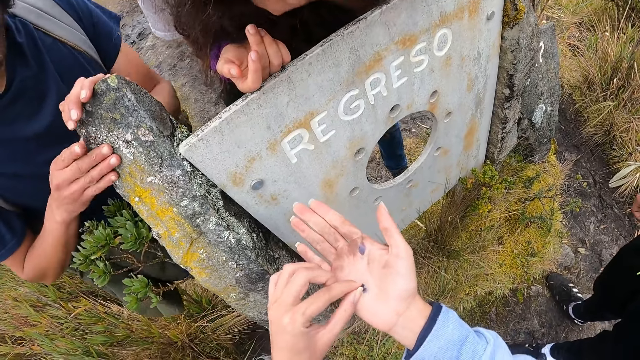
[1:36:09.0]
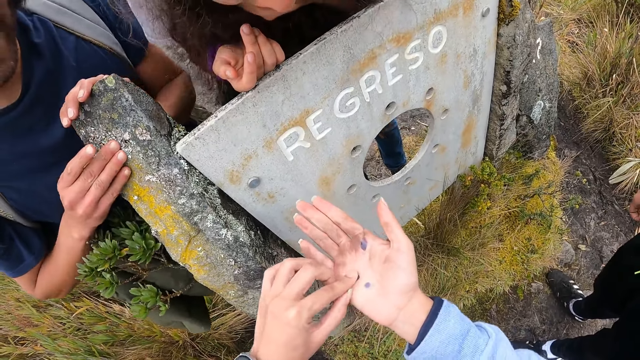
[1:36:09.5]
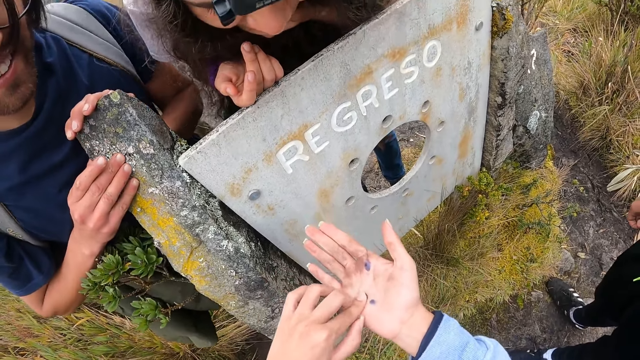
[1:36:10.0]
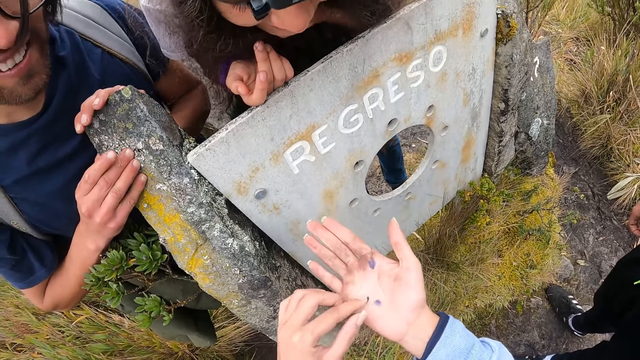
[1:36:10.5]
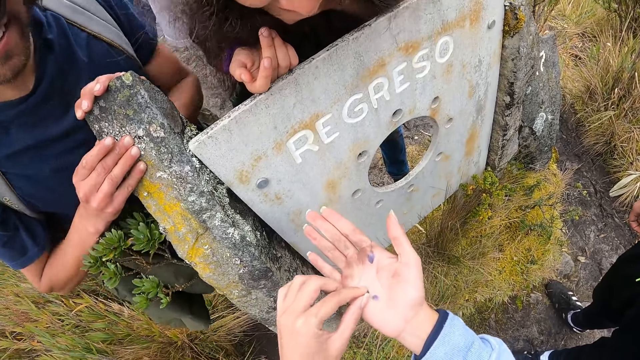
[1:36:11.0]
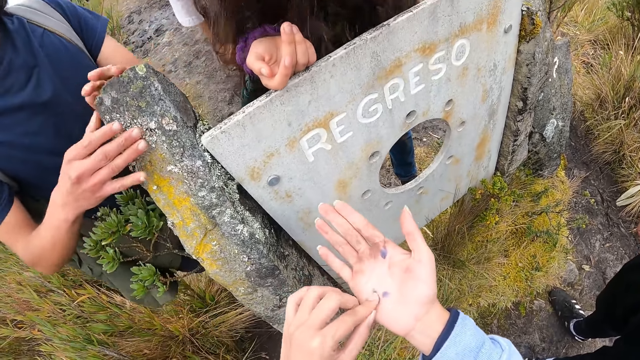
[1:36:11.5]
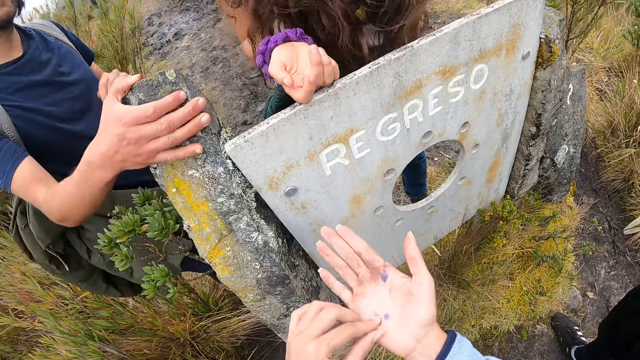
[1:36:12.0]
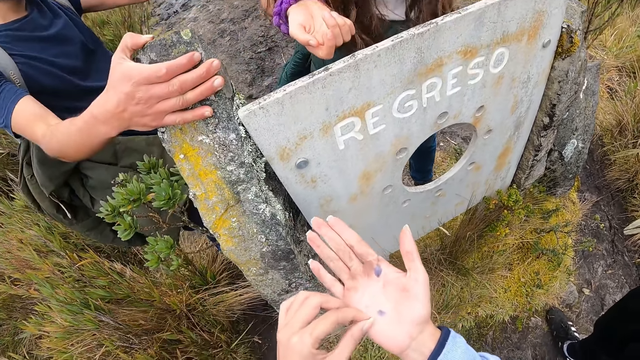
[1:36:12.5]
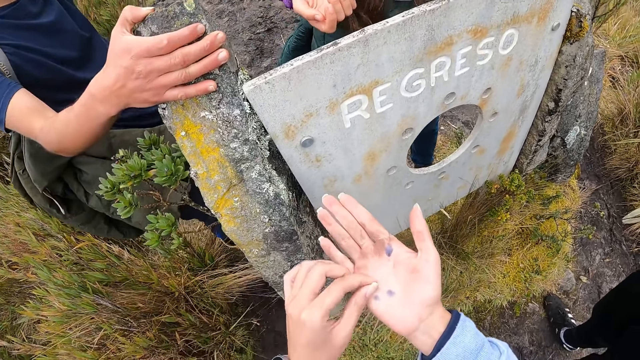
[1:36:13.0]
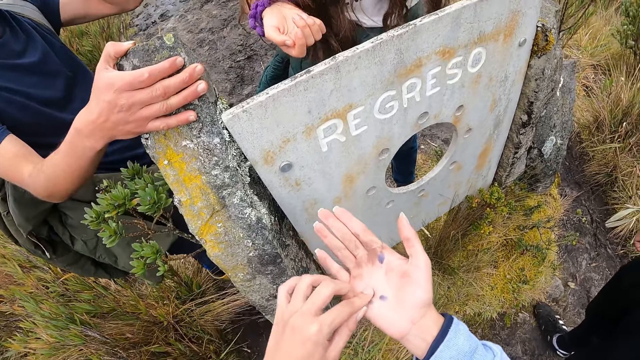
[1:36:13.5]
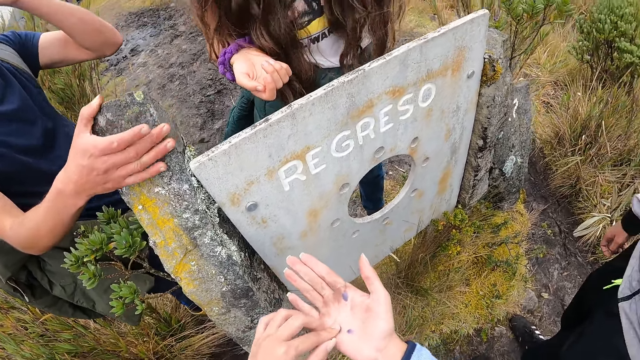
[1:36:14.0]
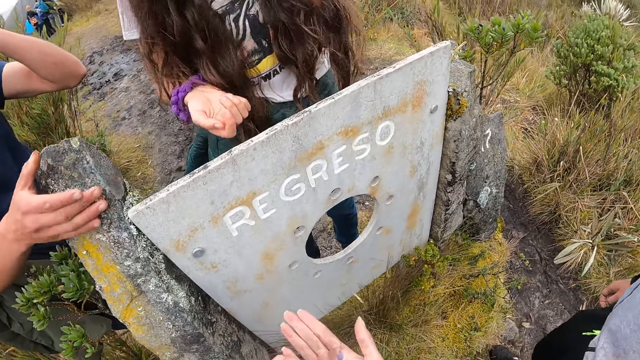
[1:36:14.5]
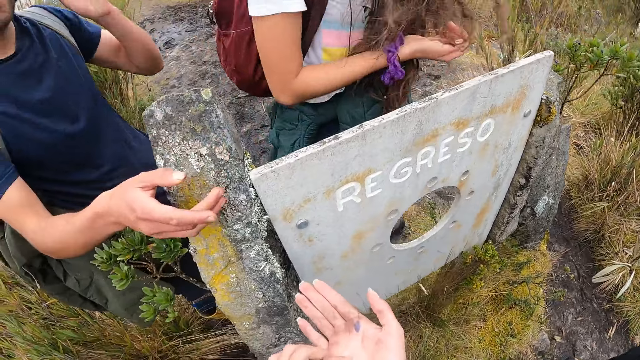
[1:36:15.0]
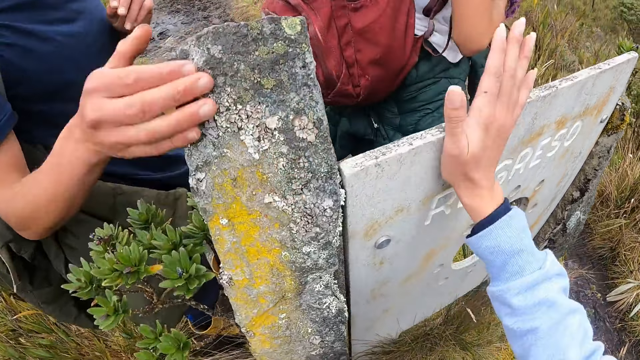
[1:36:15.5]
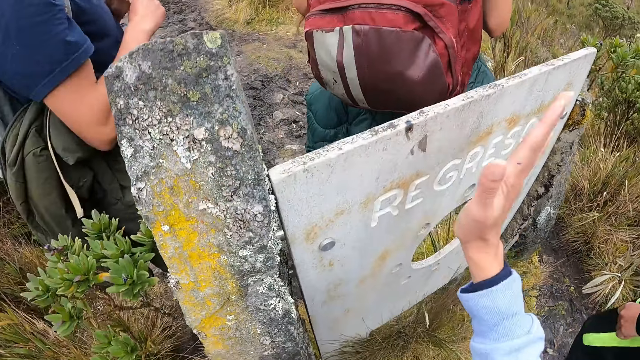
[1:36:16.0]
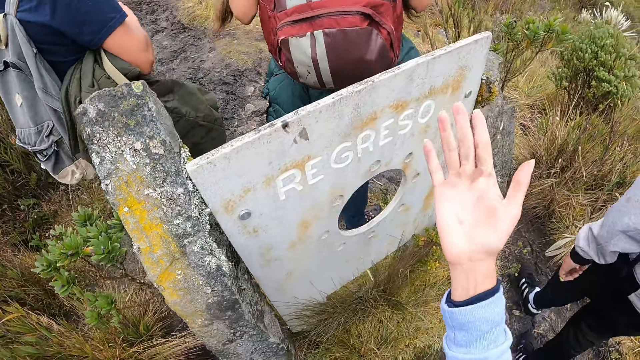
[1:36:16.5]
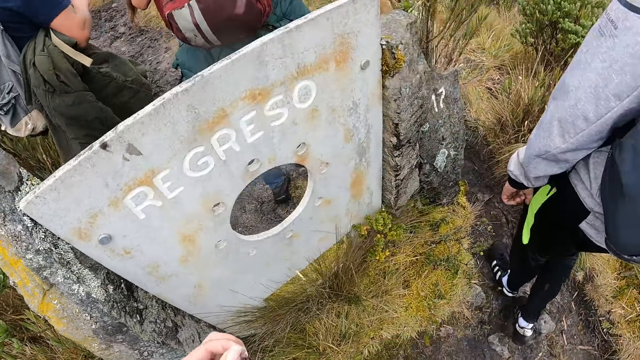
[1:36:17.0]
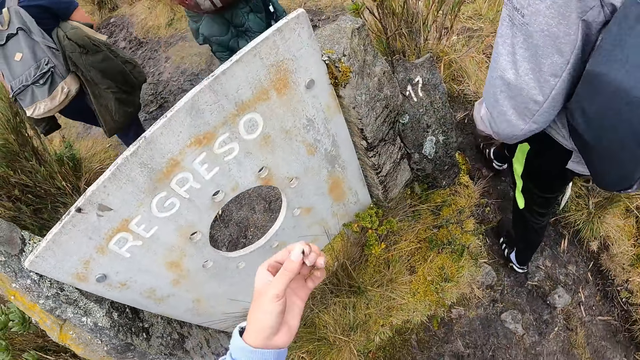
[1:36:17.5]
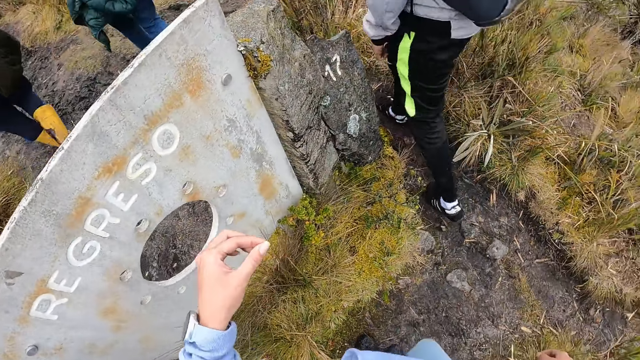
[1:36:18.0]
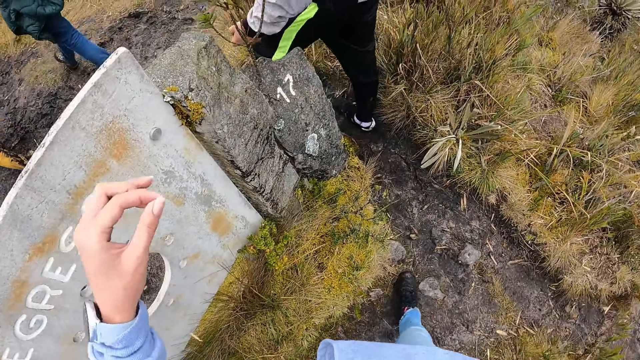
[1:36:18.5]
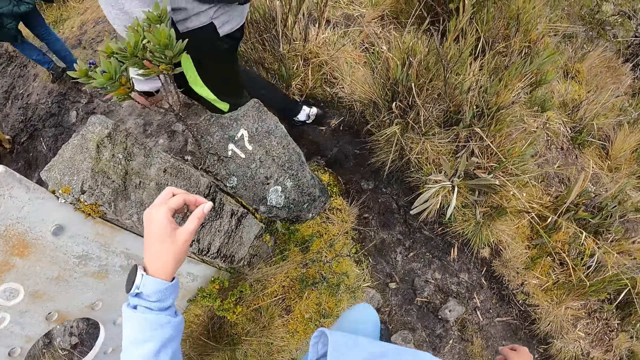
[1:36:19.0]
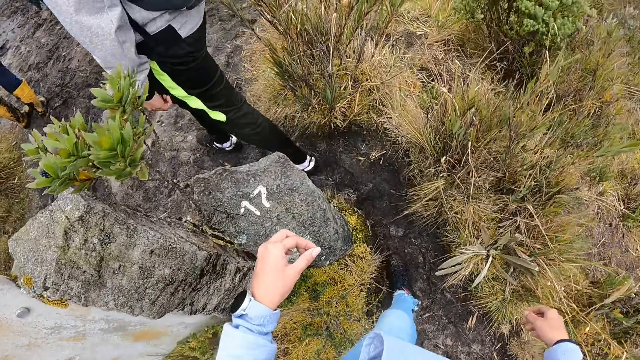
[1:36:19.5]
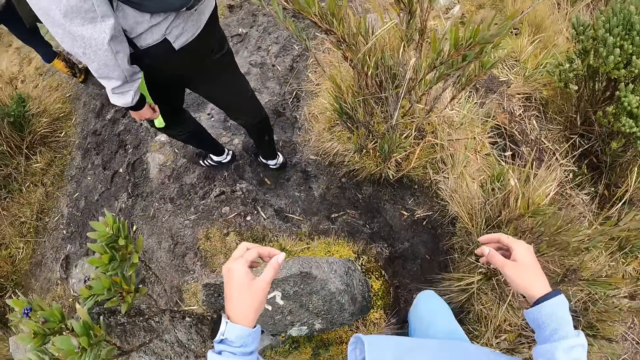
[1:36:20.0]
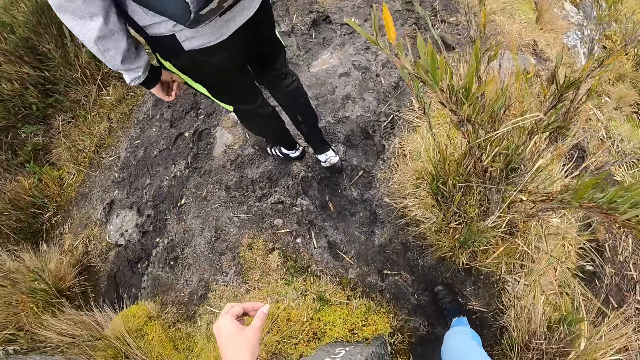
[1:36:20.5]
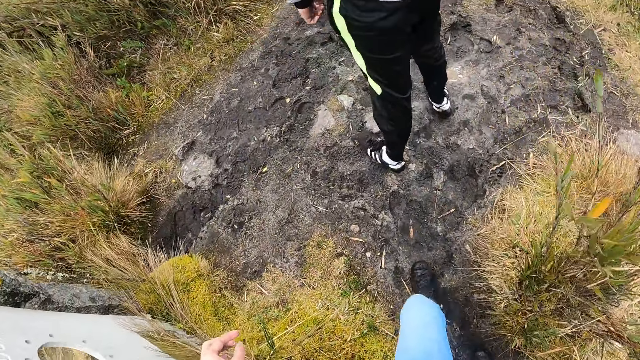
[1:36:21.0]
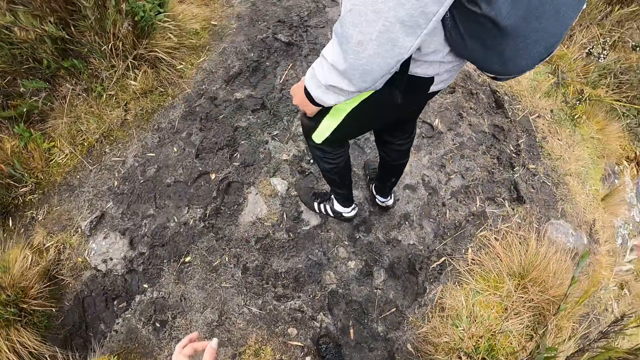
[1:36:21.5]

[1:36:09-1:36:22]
A man brushes back his hair with his left hand. The camera wearer puts her right hand on the signboard. She wipes the hand on the structure. She walks in the mud.

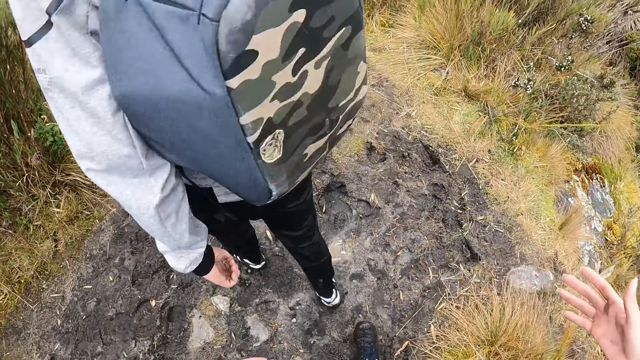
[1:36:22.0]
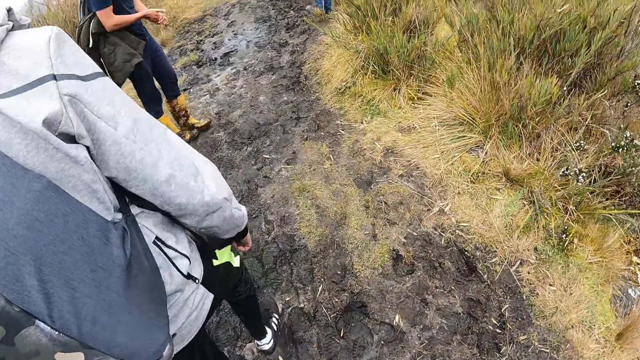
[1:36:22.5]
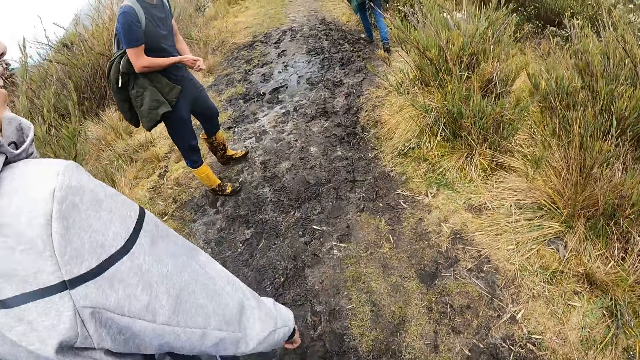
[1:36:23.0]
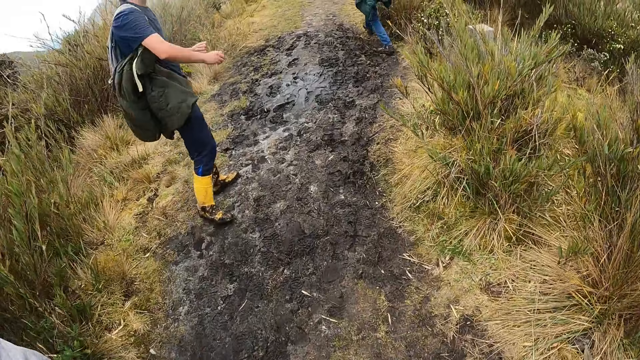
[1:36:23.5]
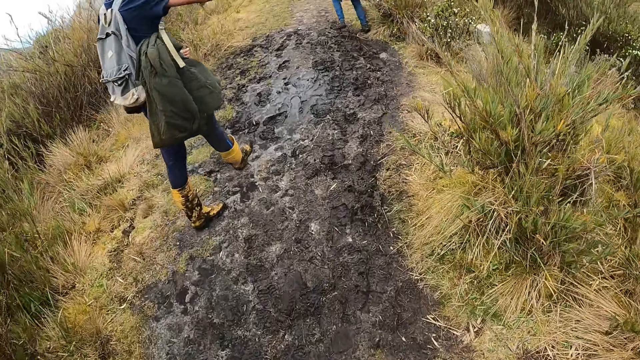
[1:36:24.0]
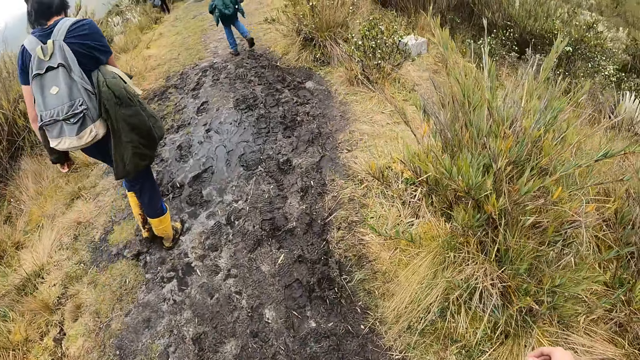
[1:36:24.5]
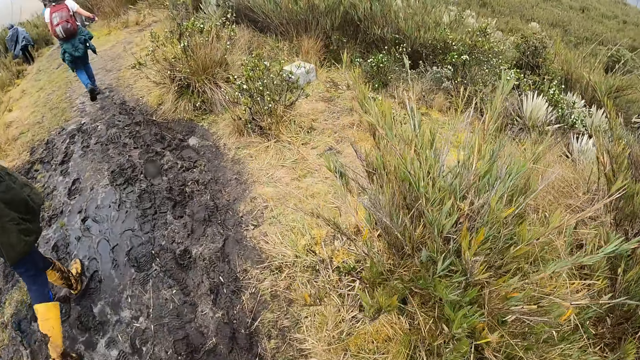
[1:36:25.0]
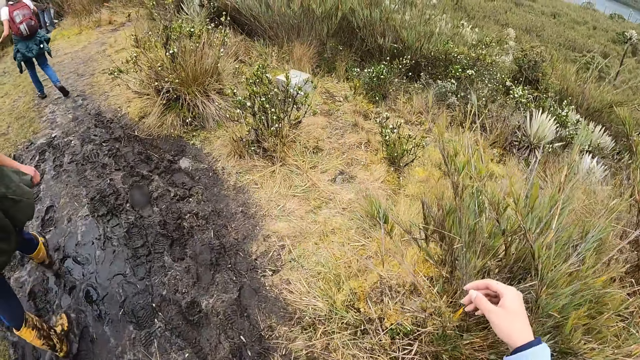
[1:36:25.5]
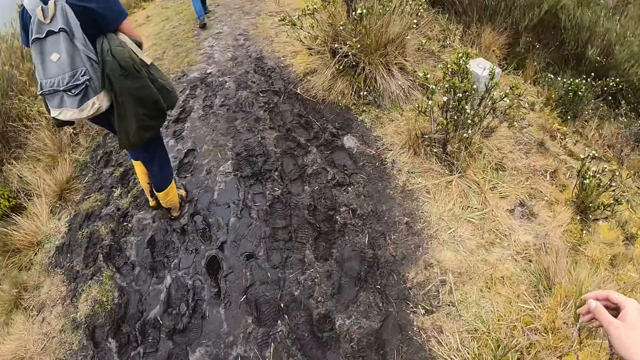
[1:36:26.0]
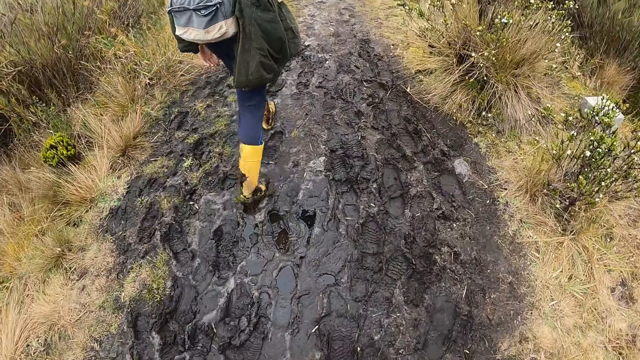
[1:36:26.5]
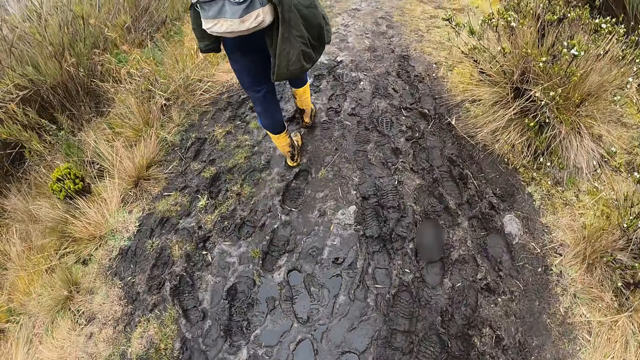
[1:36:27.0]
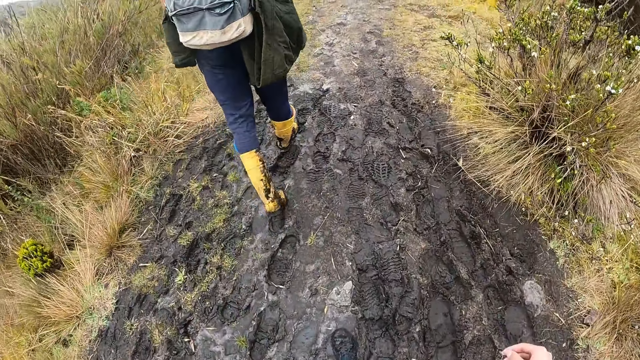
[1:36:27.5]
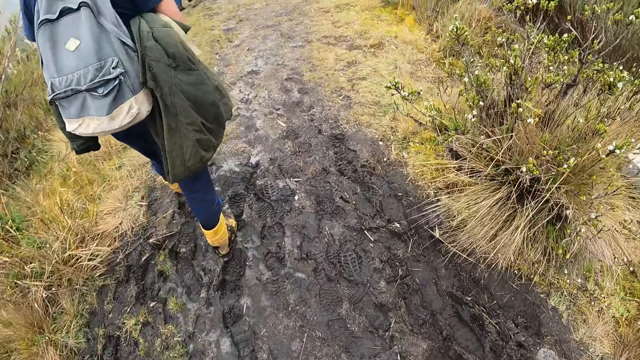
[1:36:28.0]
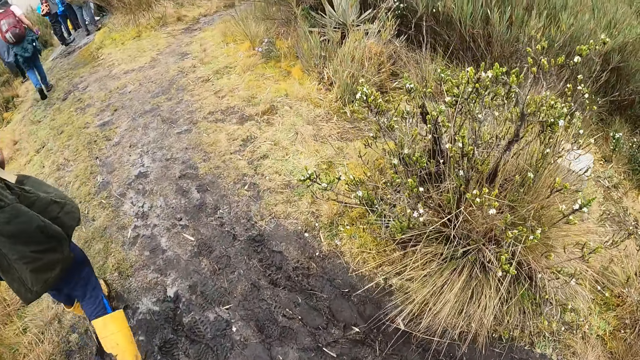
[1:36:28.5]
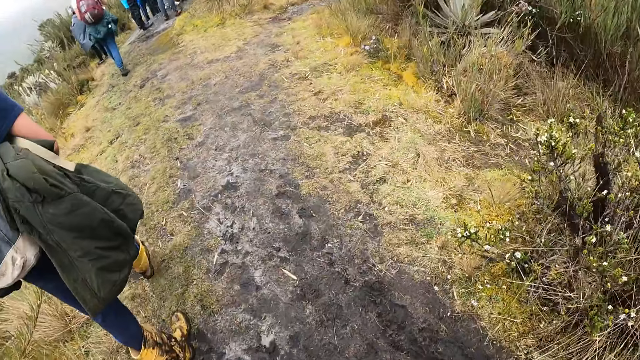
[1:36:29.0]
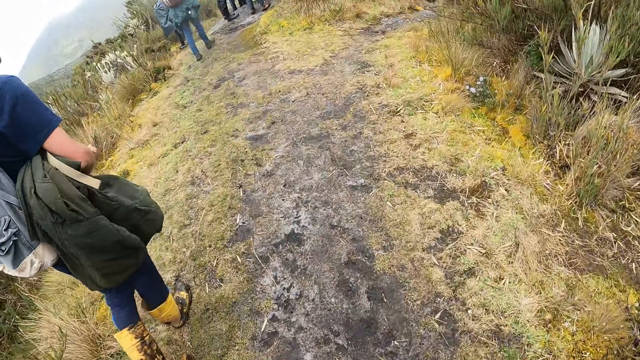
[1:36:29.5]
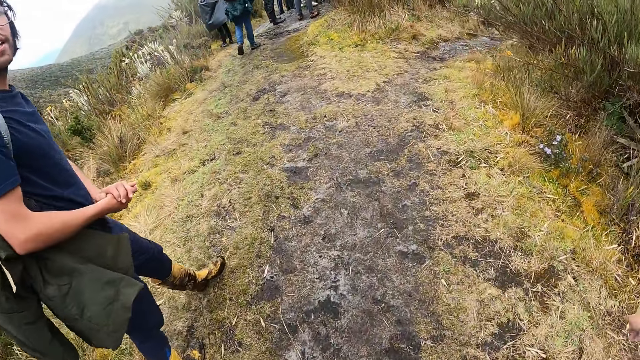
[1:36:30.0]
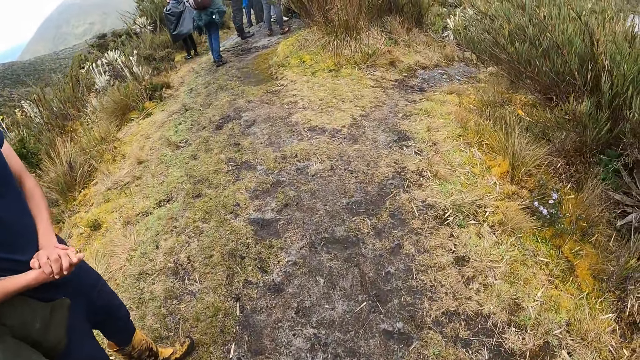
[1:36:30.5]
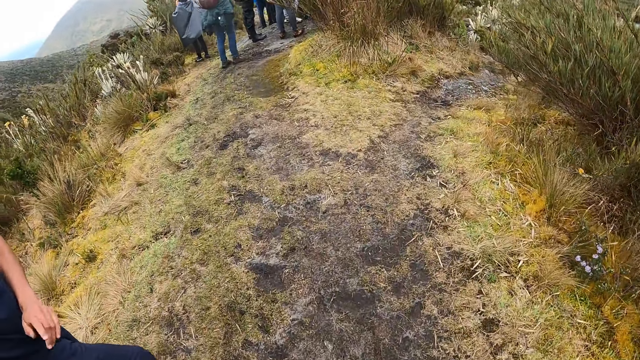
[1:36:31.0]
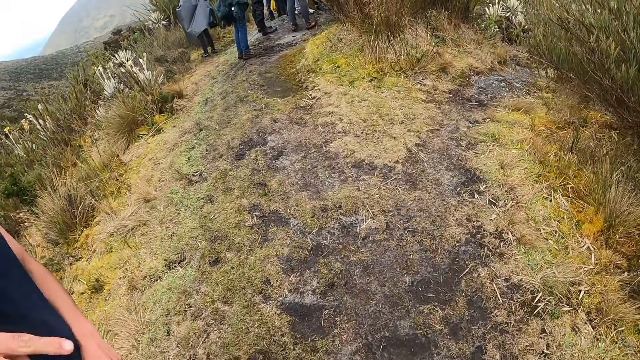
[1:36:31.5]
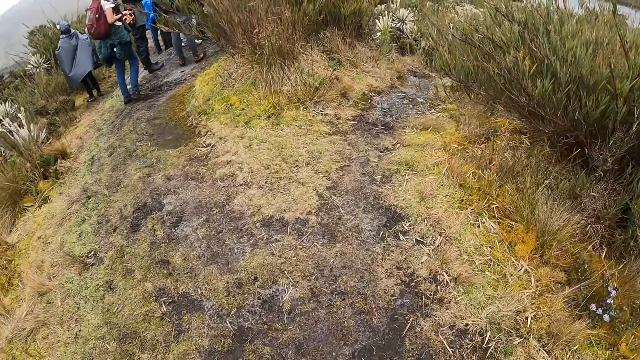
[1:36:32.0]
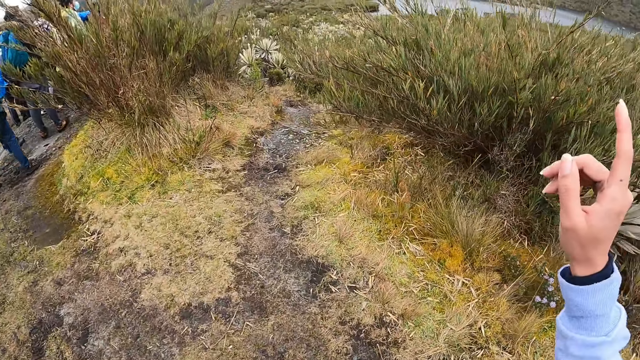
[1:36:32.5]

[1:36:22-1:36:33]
The camera wearer interacts with a man. They interact with another man.
